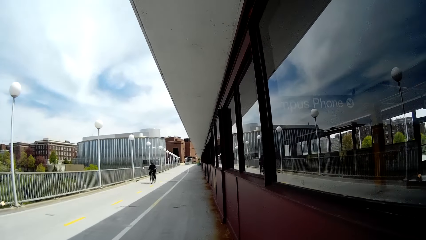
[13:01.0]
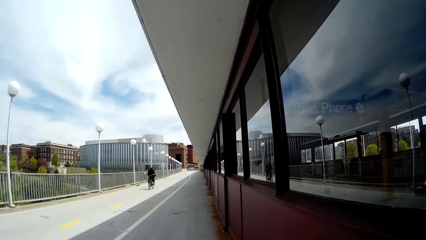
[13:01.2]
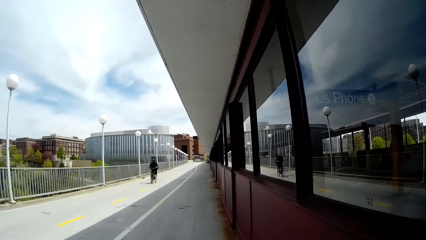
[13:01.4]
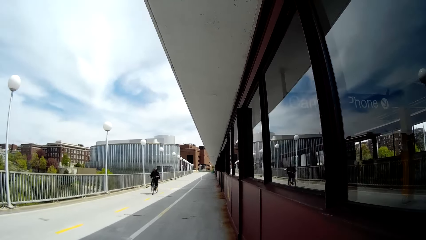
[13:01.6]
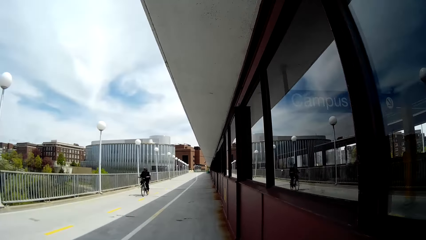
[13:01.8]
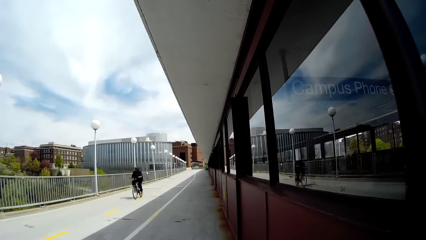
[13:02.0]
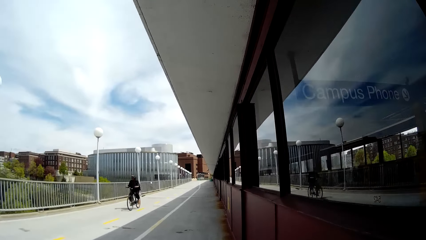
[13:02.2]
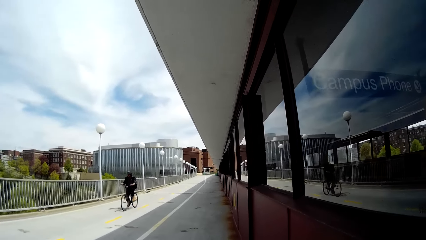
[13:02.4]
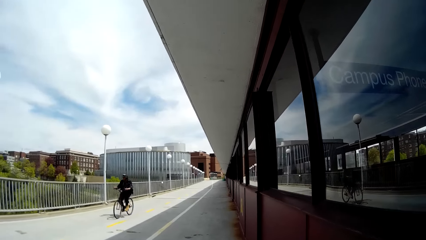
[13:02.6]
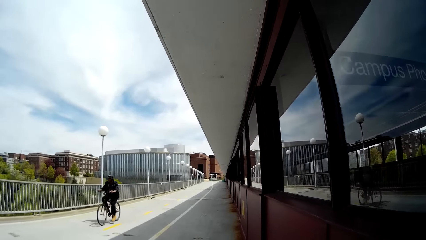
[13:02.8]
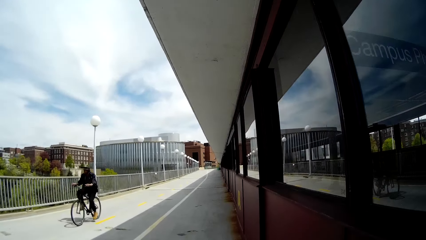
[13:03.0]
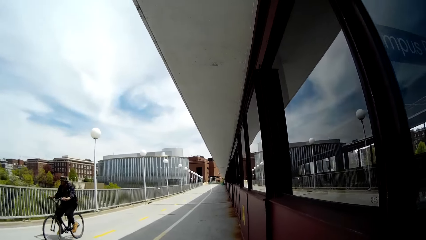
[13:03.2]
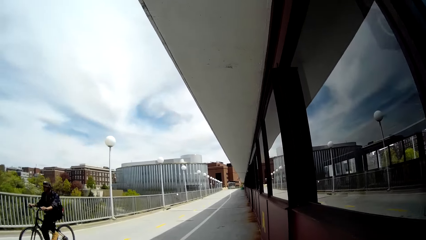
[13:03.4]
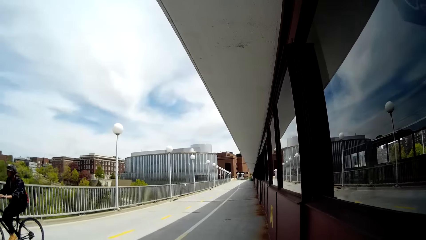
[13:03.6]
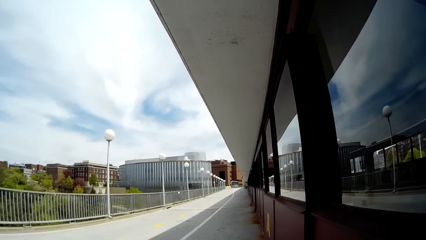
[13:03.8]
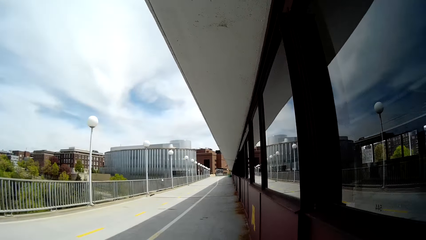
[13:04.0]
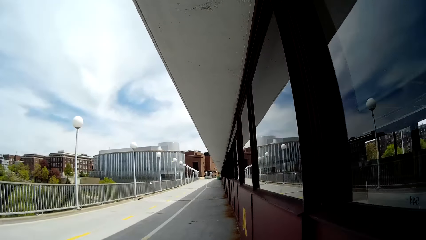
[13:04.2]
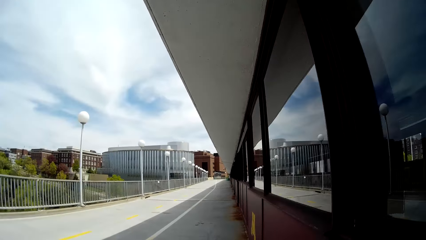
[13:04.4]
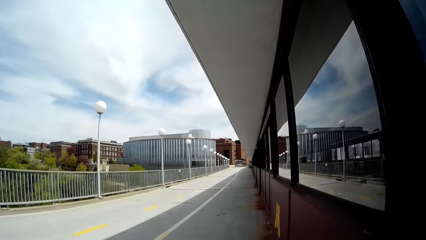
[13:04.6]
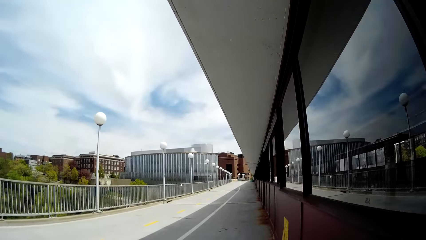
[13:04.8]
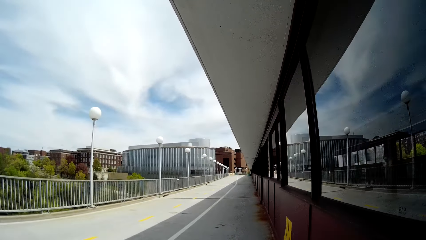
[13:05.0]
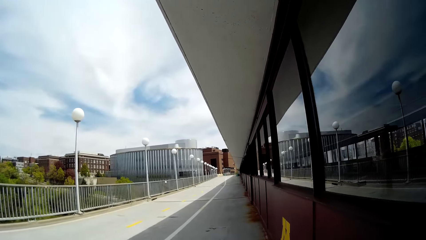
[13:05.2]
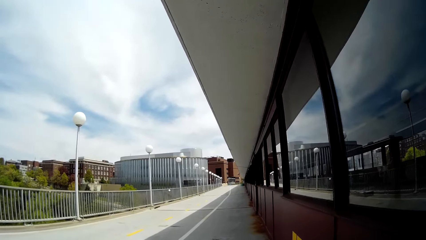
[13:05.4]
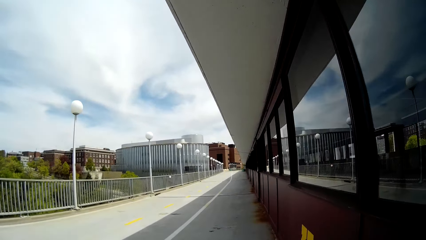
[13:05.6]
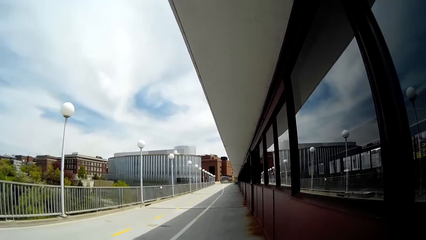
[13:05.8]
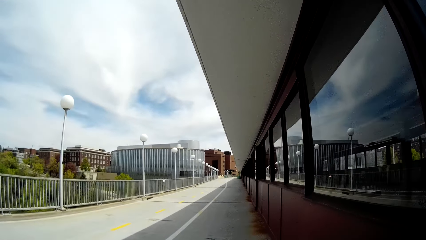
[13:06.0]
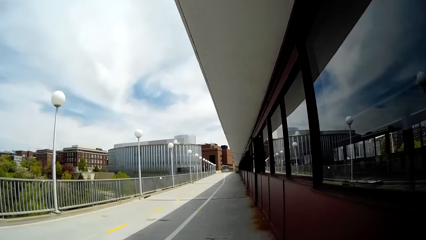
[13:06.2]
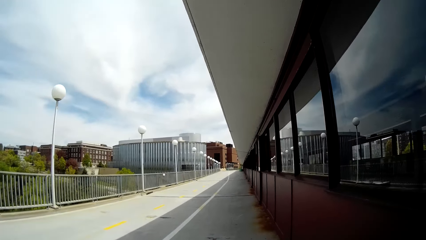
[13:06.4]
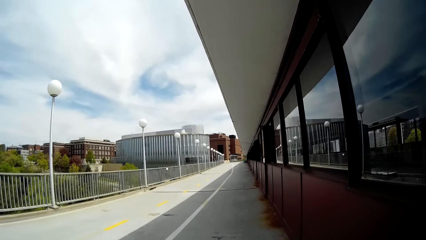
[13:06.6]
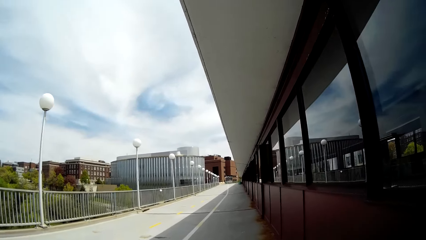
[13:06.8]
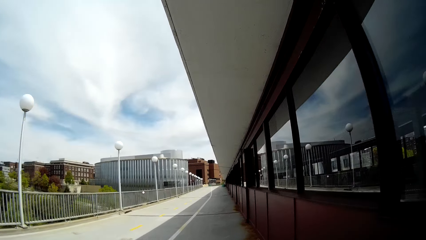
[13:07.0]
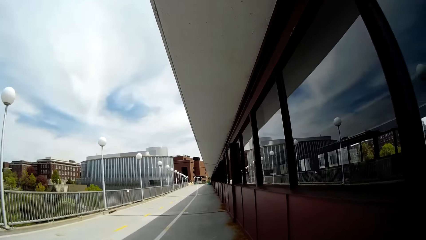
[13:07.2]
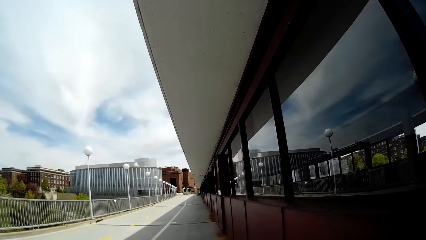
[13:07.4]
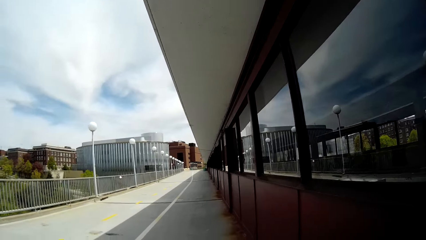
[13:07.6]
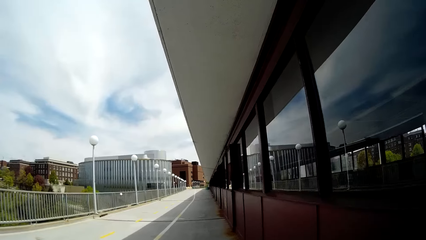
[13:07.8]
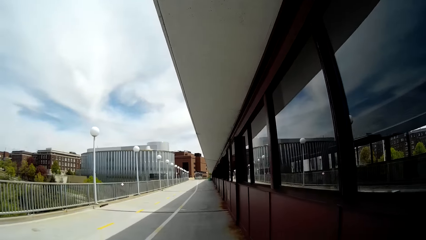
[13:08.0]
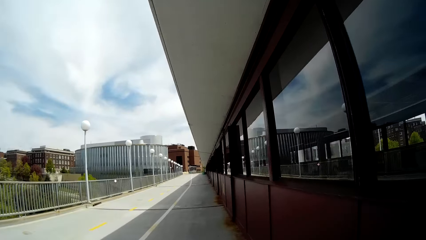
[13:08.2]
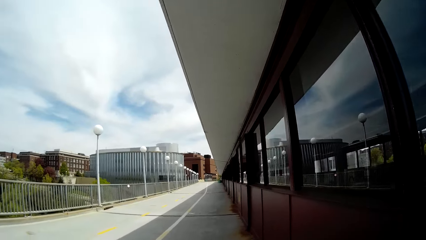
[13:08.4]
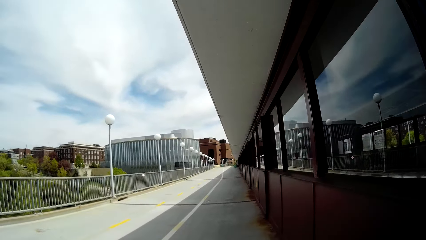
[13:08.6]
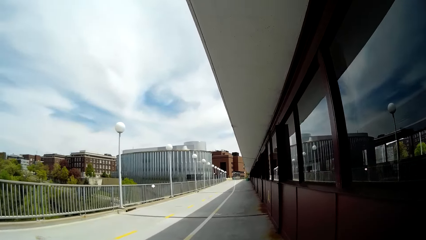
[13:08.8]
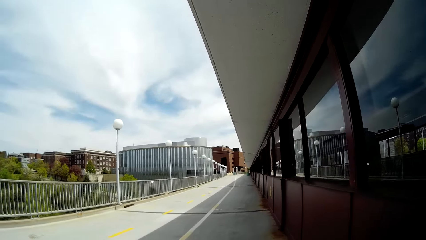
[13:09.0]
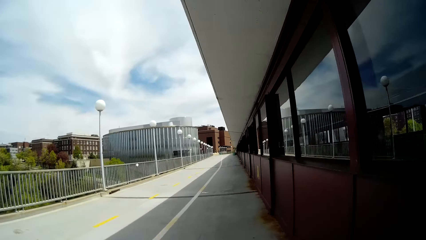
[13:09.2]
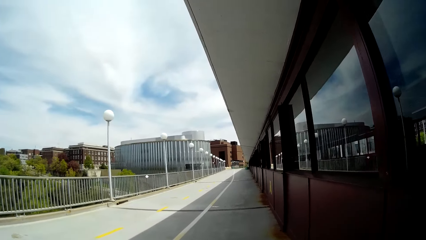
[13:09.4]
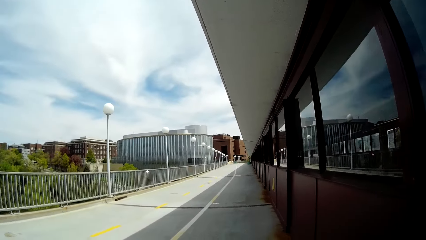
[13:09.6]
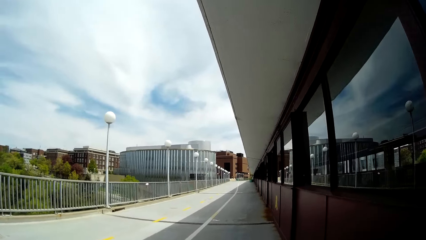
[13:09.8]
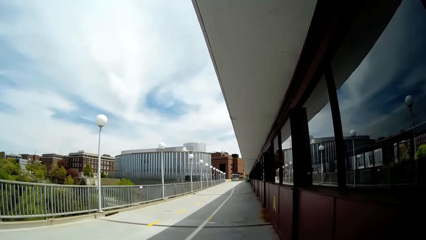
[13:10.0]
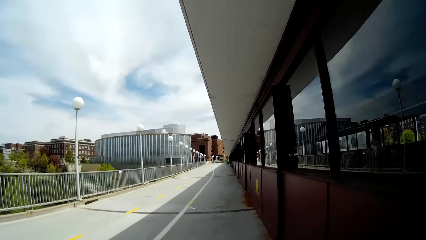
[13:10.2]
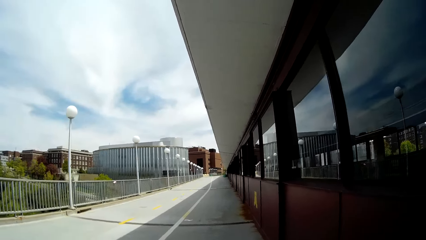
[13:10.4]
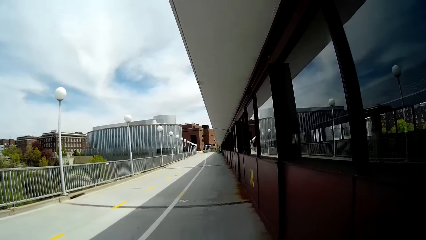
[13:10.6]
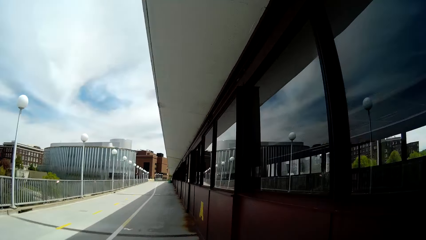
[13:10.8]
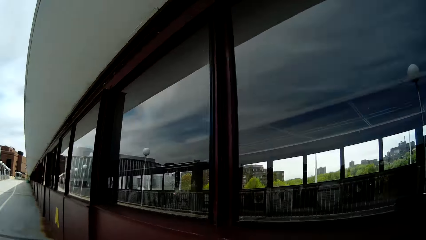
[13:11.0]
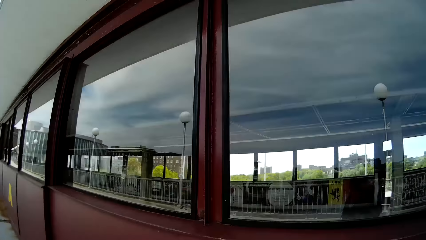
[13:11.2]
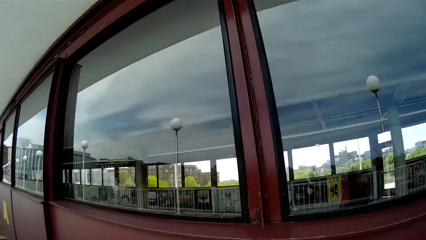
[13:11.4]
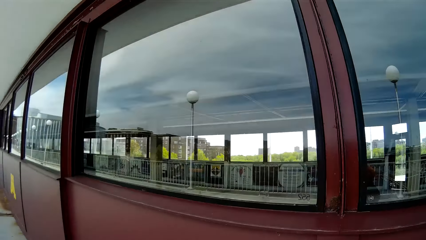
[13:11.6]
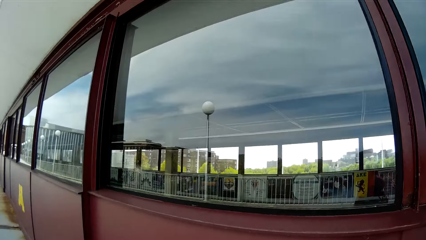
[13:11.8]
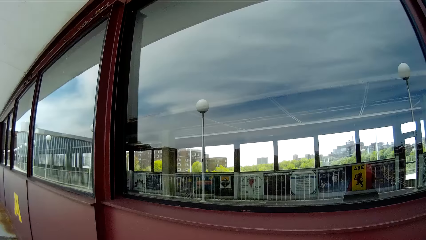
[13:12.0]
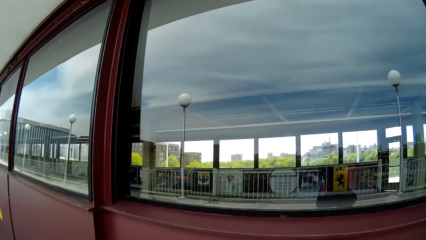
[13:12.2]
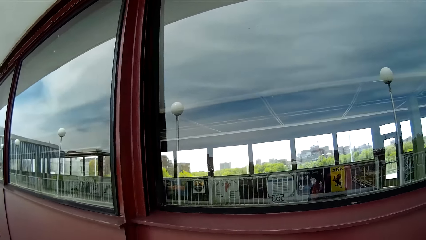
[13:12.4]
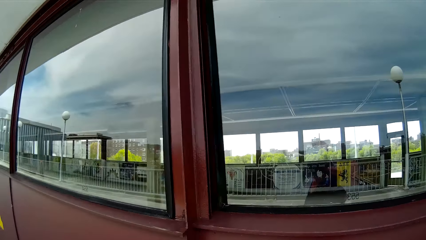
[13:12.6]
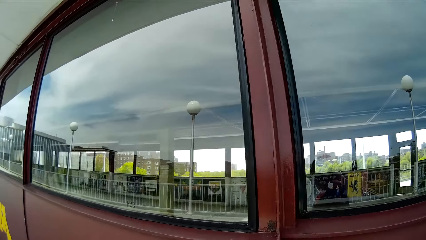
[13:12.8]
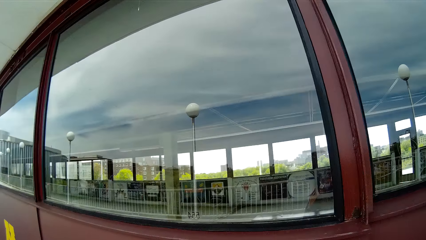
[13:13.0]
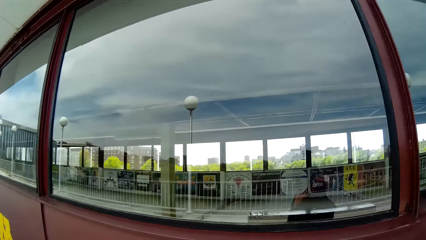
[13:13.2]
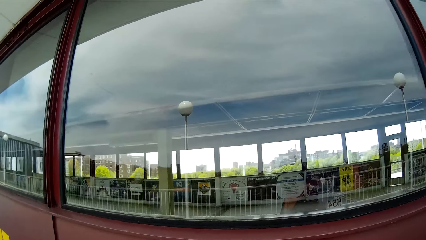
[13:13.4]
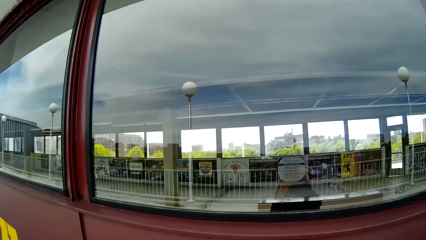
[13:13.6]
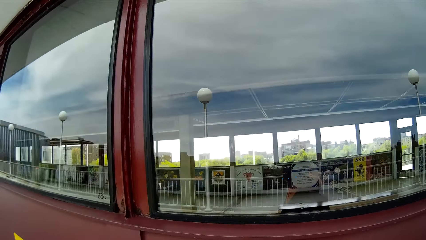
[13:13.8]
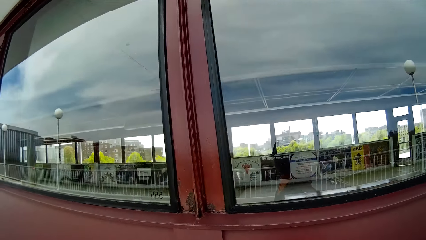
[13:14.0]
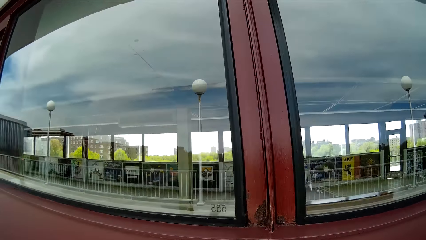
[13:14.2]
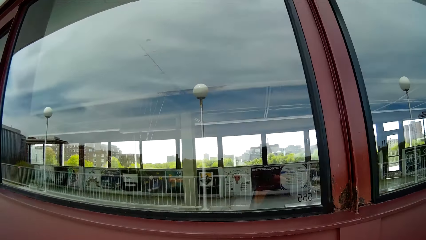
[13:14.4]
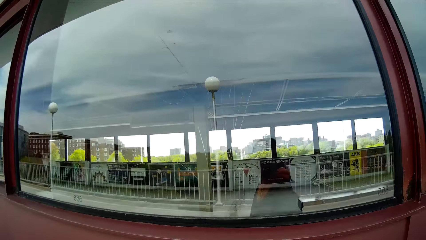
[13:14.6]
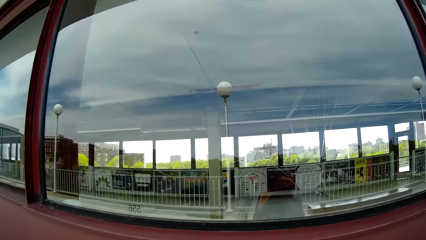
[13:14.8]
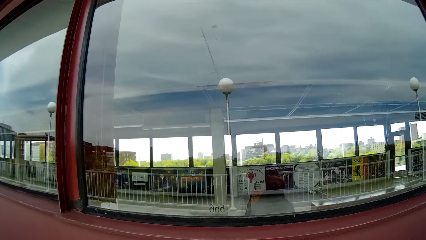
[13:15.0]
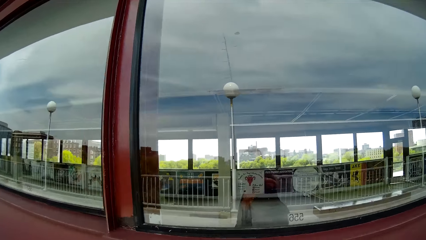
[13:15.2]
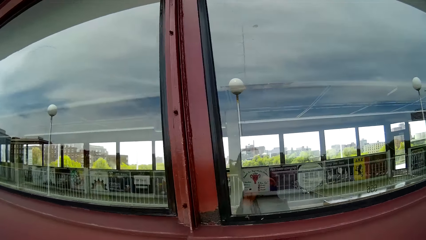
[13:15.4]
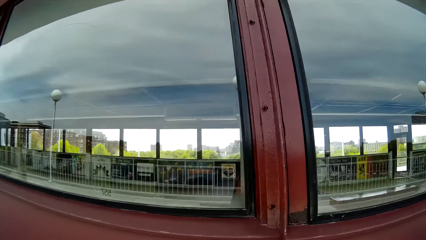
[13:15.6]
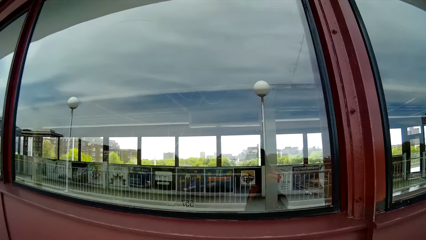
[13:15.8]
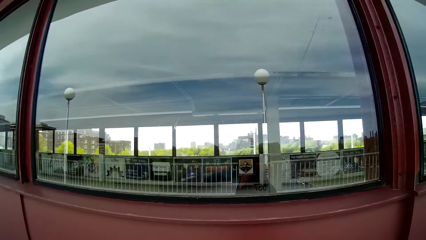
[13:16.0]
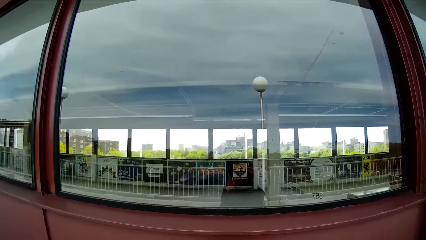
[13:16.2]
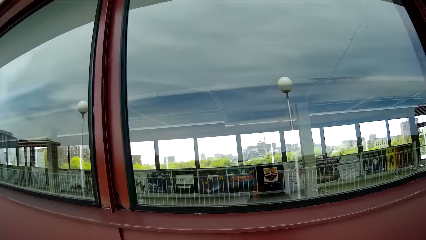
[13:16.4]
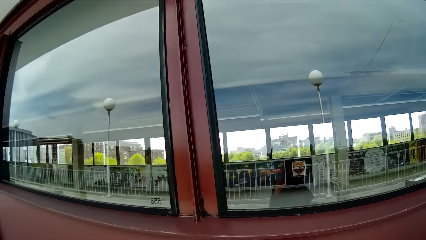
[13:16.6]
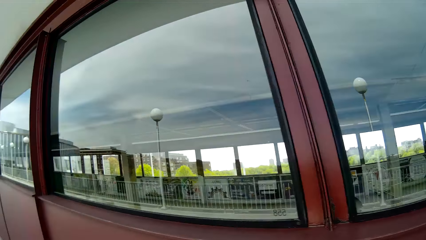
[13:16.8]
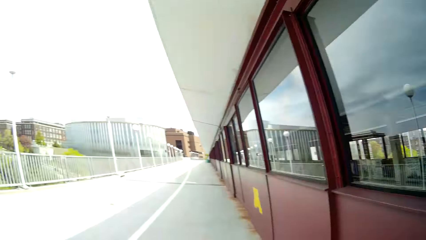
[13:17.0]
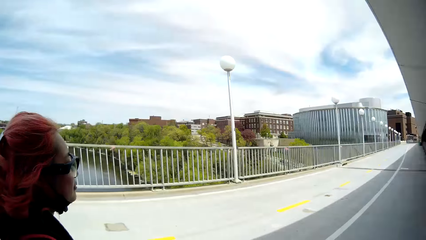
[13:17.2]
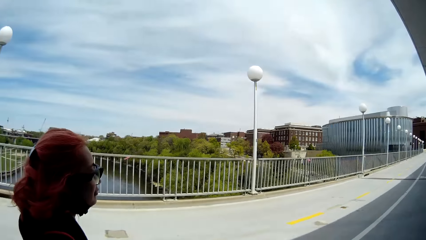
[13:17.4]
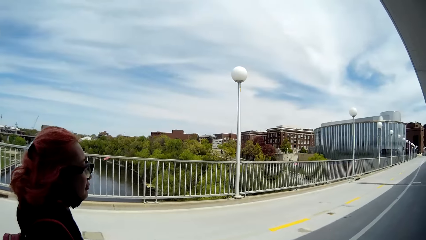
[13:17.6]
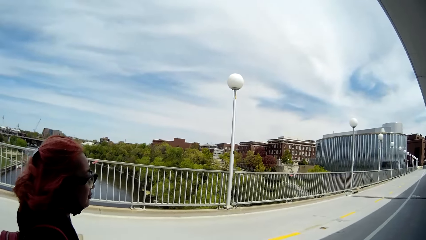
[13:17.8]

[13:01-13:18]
A man rides a bicycle past the camera wearer. The camera wearer walks along the road. They look around the road.
